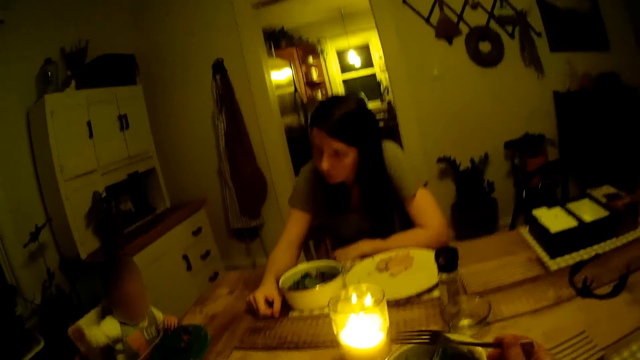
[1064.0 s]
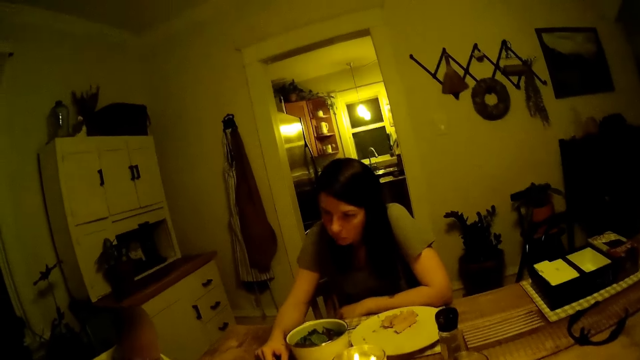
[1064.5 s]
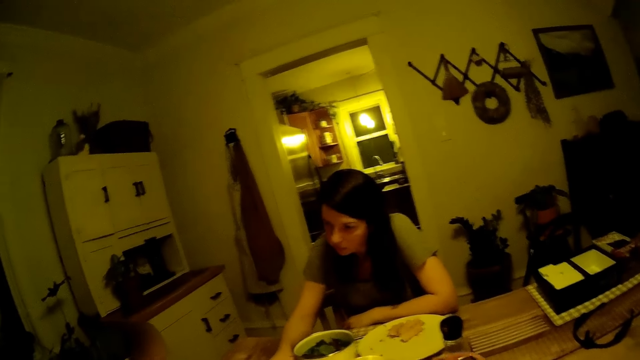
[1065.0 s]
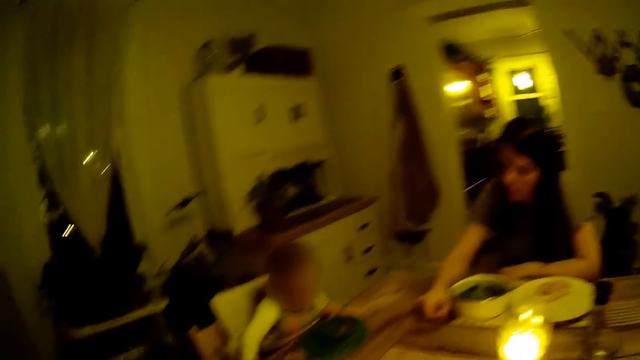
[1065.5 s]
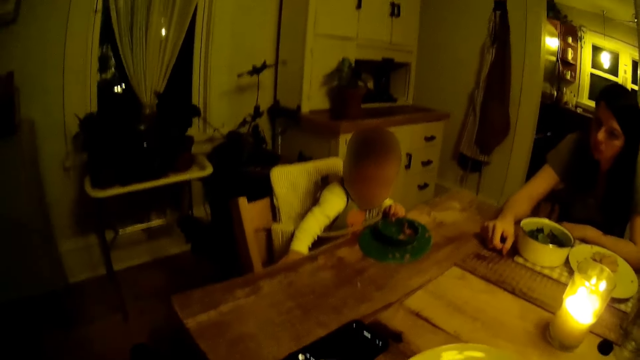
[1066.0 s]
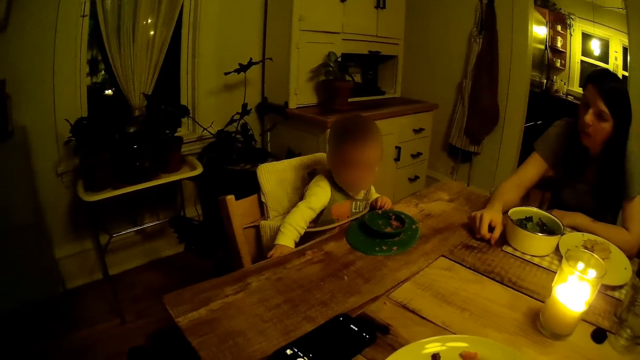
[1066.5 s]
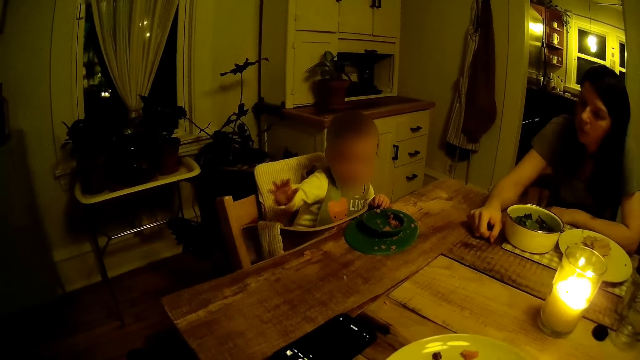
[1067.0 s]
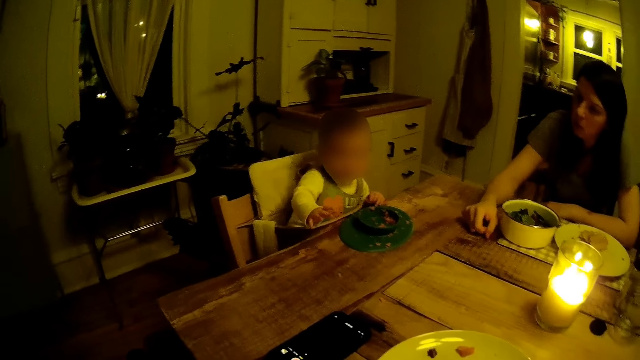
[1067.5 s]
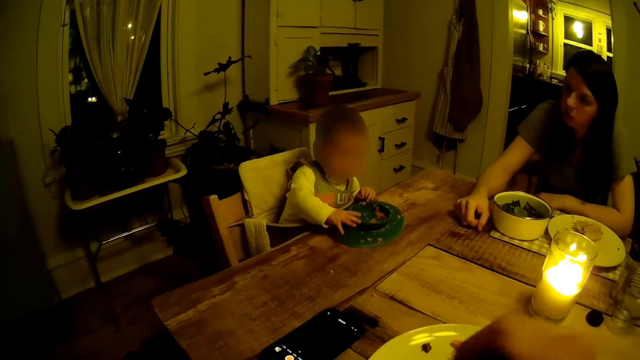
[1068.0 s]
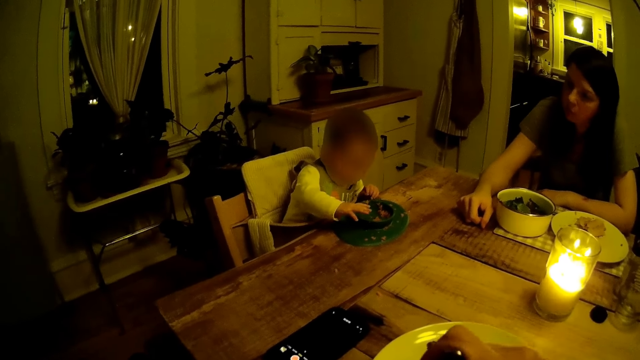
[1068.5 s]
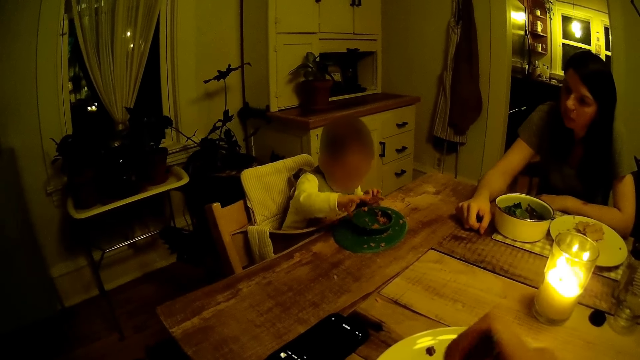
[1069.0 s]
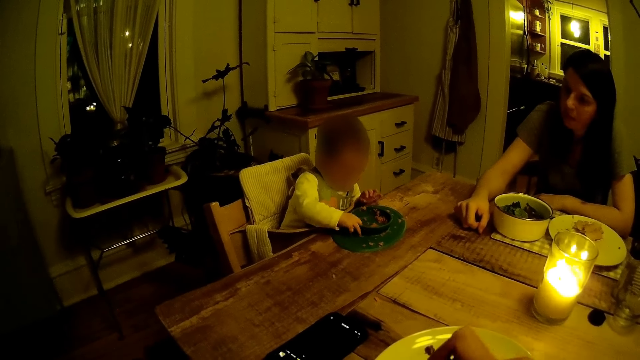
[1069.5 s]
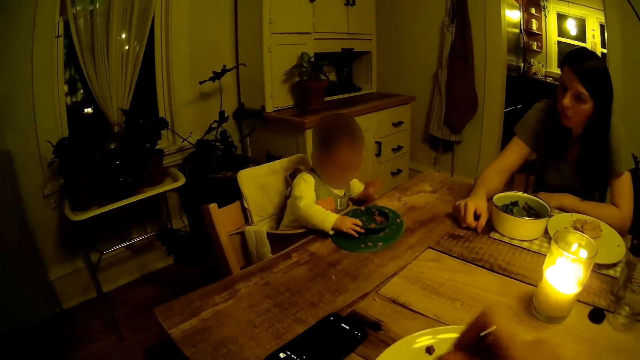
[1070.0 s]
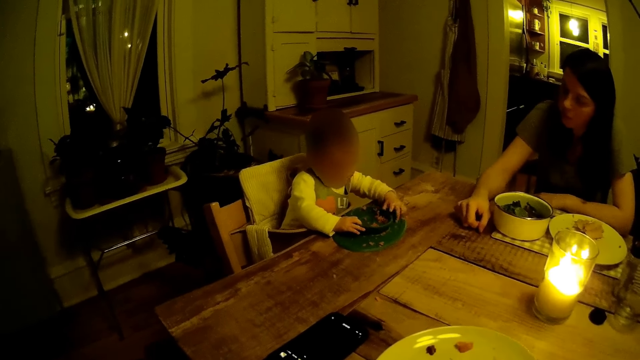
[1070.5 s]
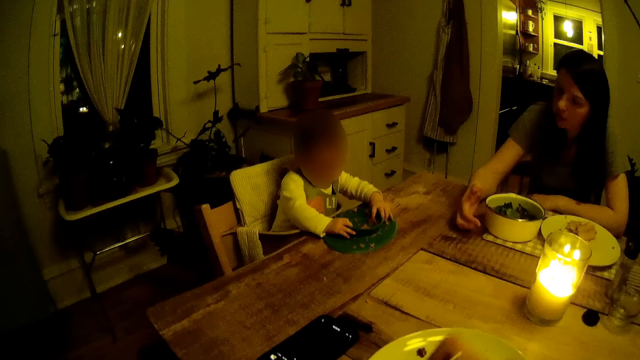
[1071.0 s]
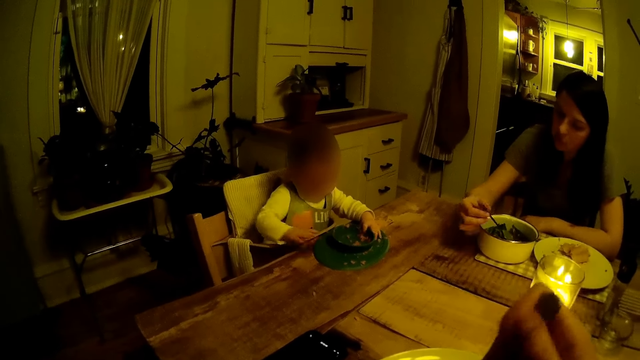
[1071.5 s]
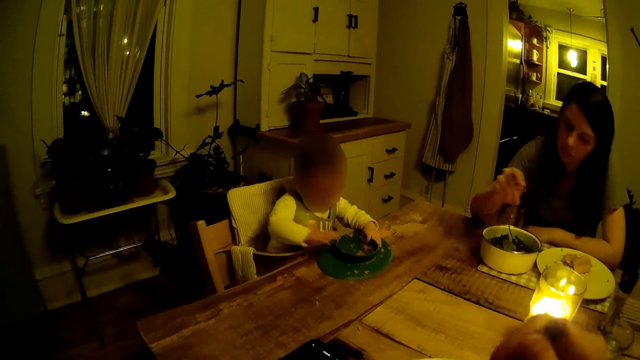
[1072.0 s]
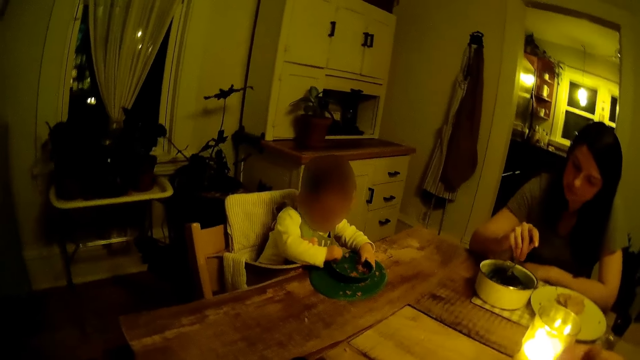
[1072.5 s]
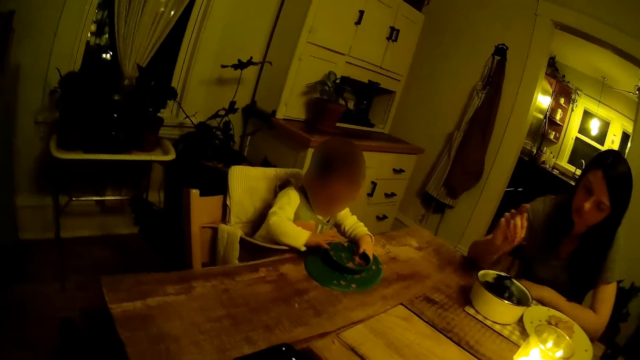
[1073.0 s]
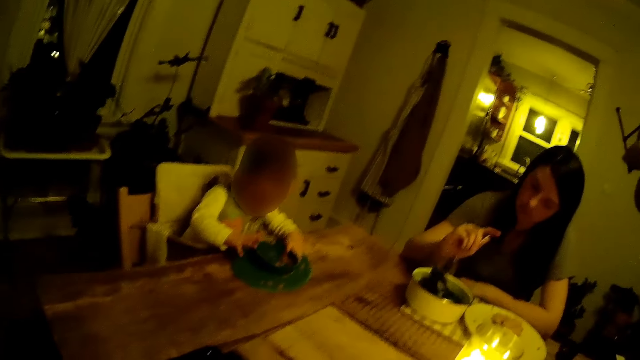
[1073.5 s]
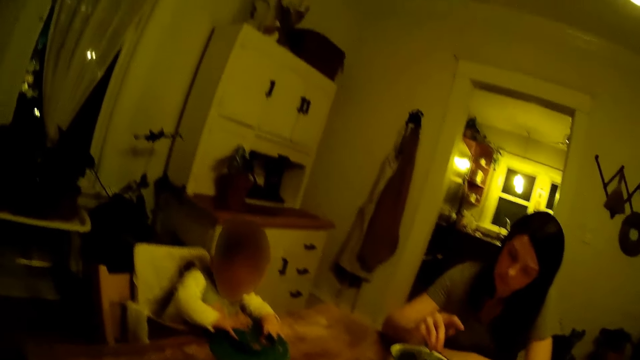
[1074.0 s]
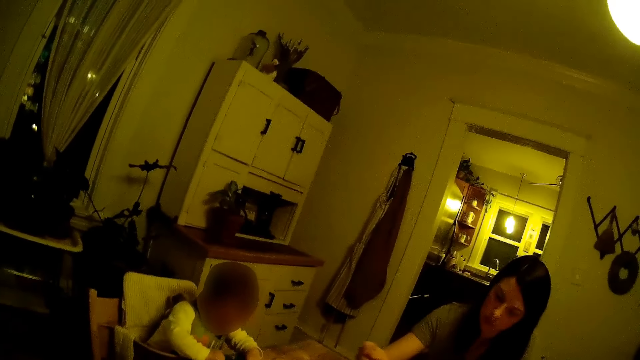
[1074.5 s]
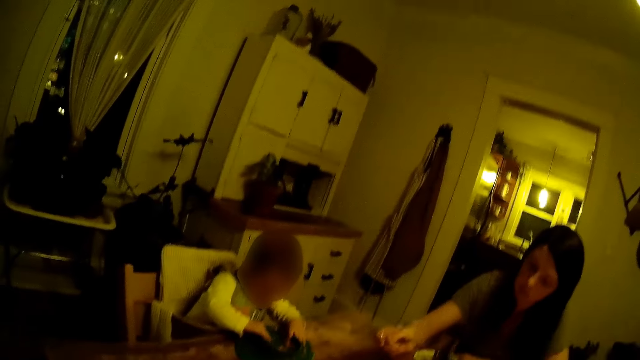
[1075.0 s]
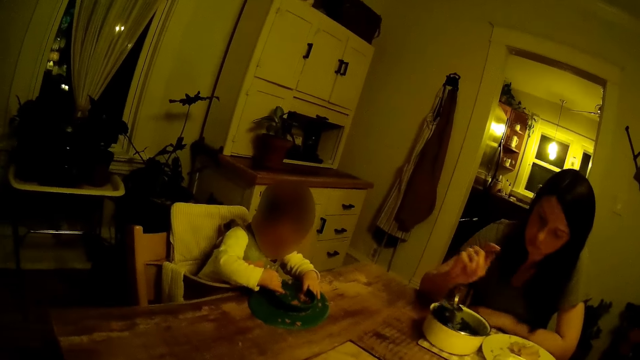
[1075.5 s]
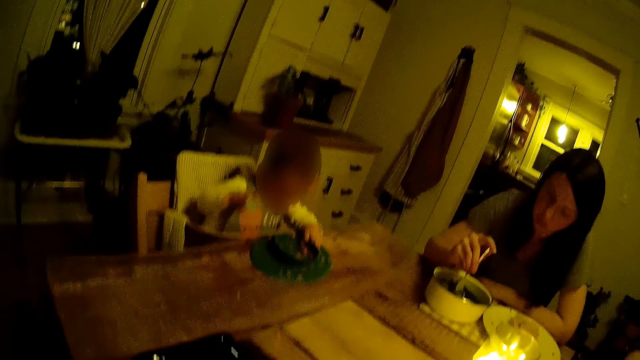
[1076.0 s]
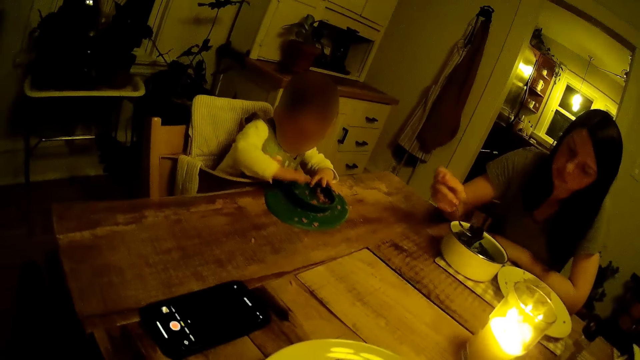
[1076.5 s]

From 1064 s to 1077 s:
The camera wearer scoops food with a fork spoon. He holds a fork with his right hand. The woman picks the fork from inside the bowl with her right hand. The woman picks some vegetable from the bowl with the fork in her right hand.

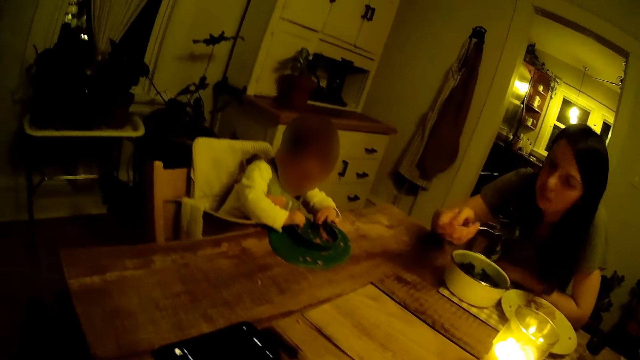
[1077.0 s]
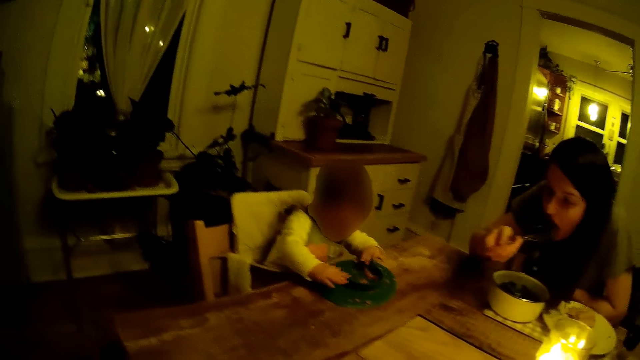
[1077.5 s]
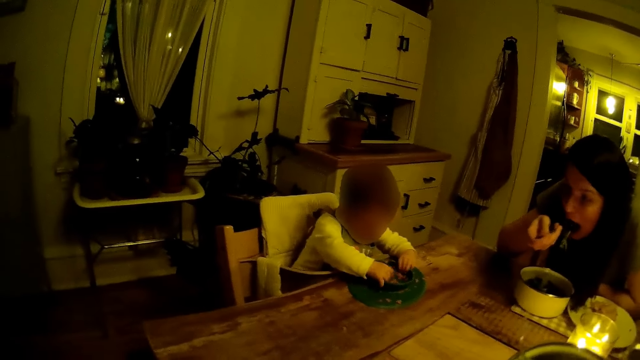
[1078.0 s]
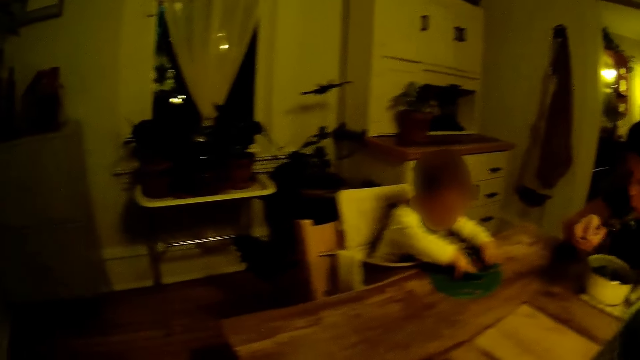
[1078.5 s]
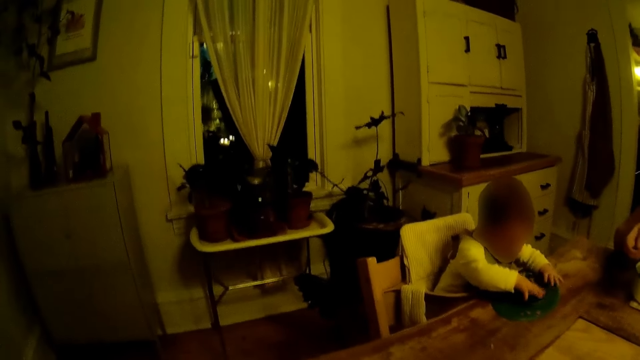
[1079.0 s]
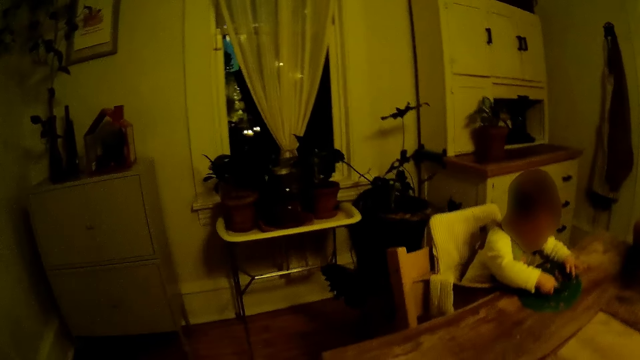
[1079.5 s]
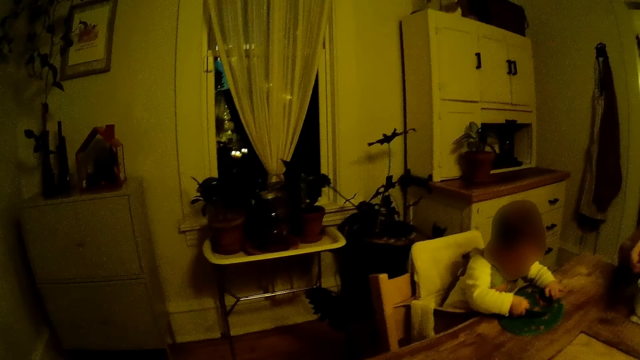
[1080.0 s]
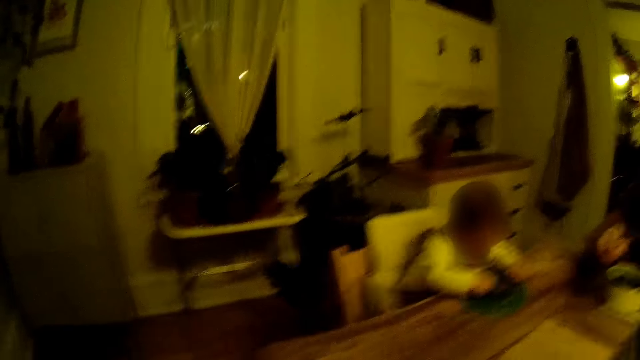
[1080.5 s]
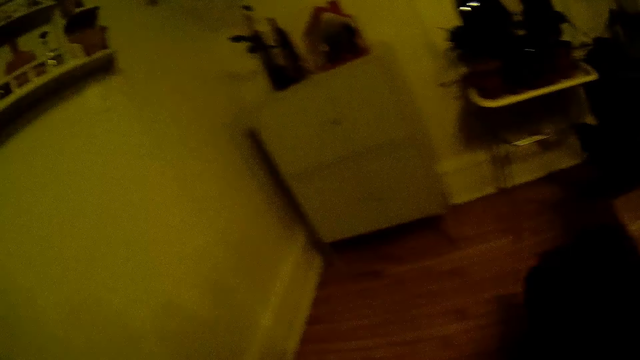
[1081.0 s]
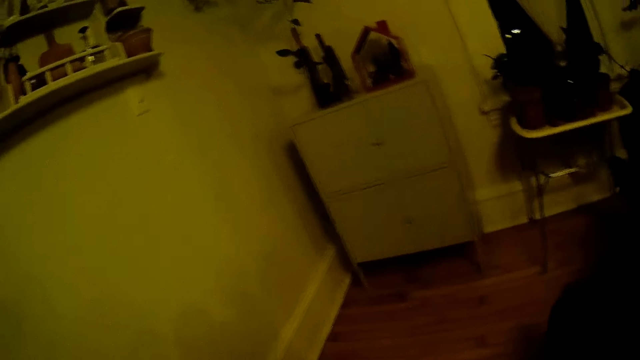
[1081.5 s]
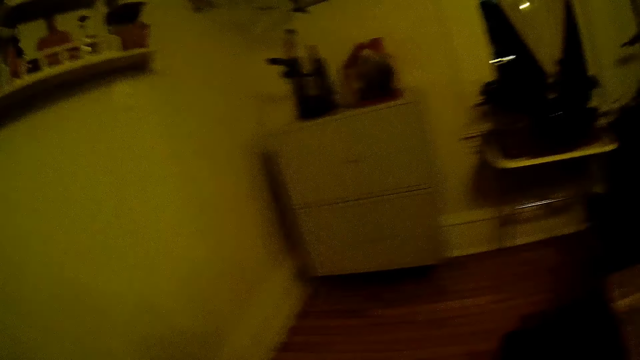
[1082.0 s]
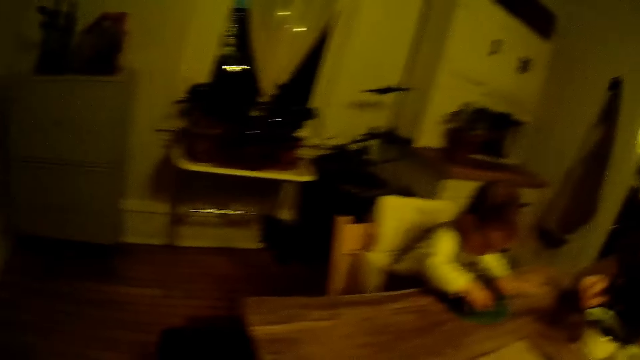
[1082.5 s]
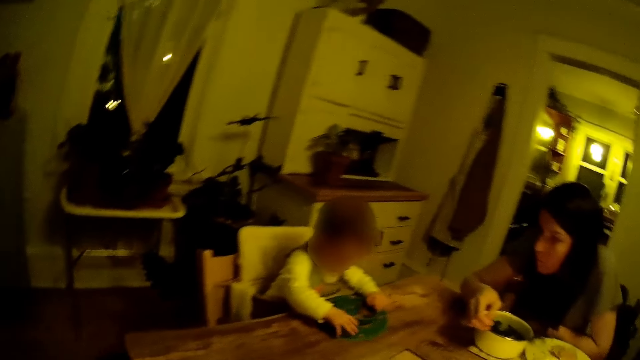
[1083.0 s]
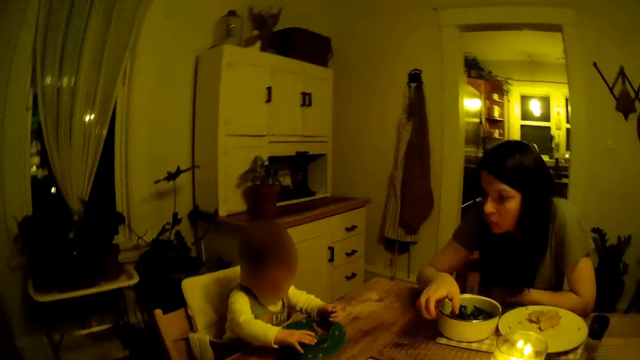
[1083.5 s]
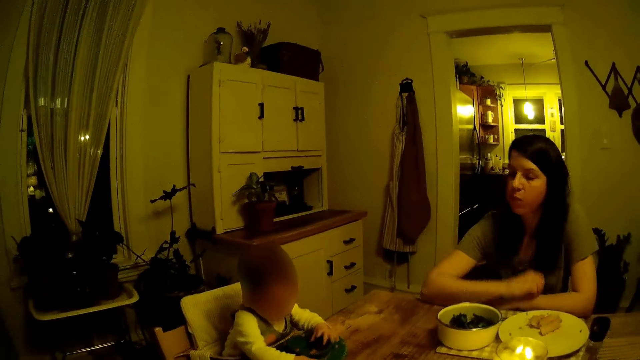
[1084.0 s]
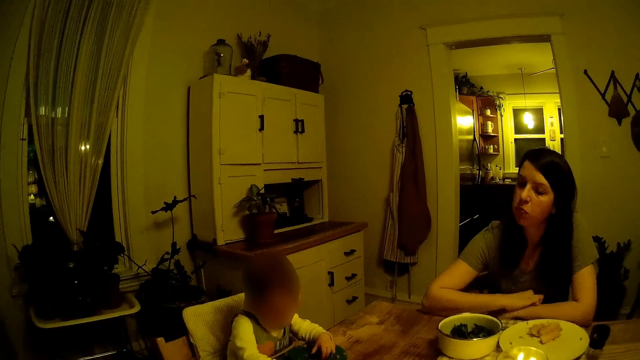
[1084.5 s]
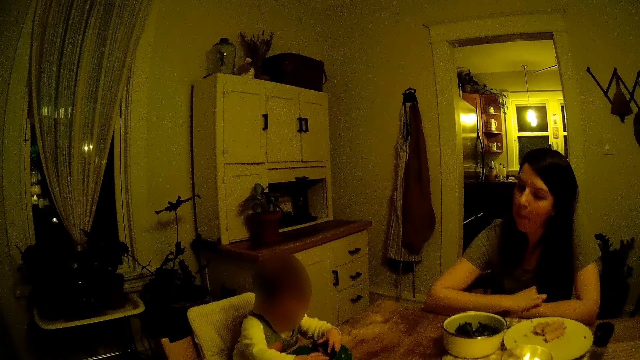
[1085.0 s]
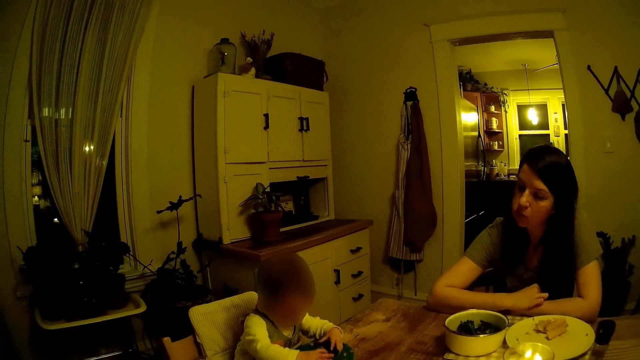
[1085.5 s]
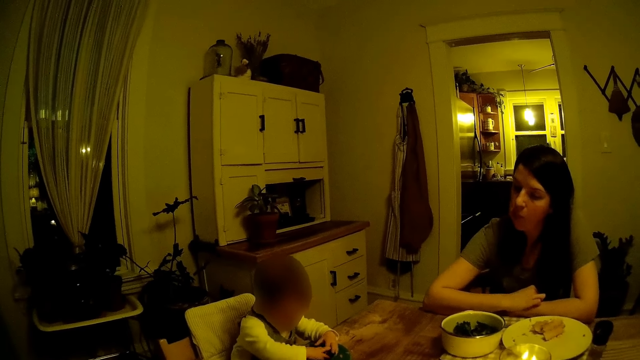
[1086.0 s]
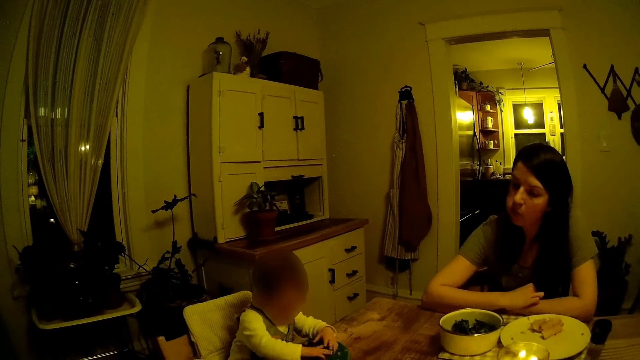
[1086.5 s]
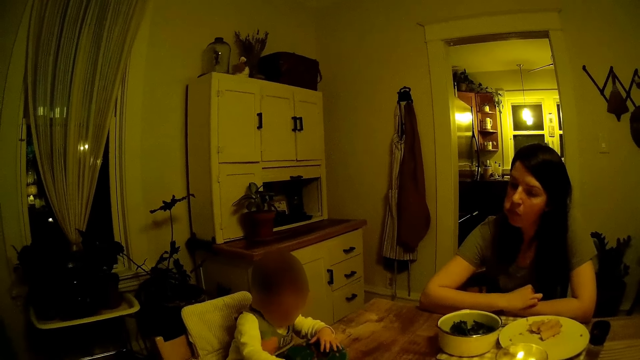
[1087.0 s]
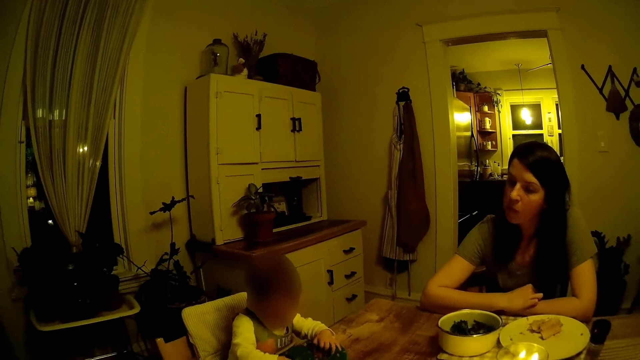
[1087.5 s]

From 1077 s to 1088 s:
The woman puts the vegetable in her mouth with the fork with her right hand. The woman drops the fork inside the bowl with her right hand.
